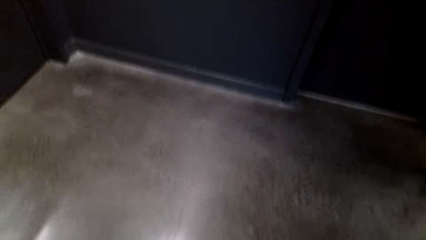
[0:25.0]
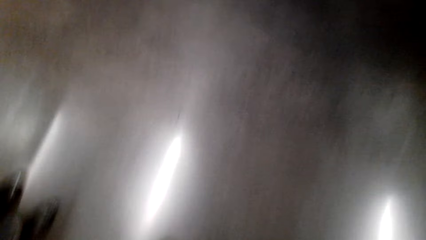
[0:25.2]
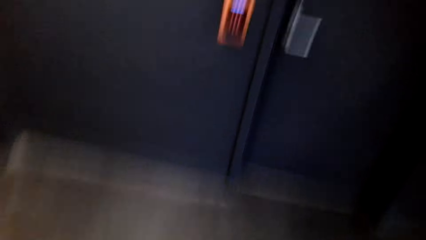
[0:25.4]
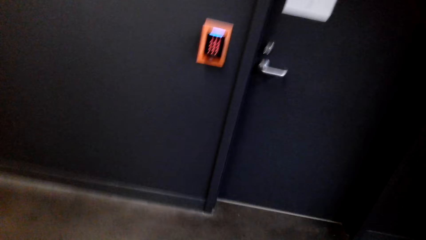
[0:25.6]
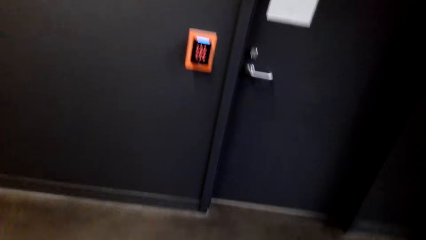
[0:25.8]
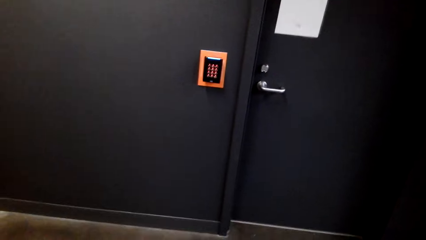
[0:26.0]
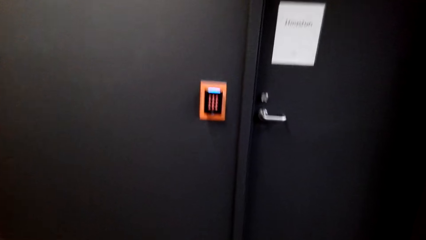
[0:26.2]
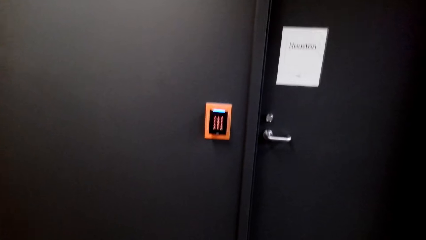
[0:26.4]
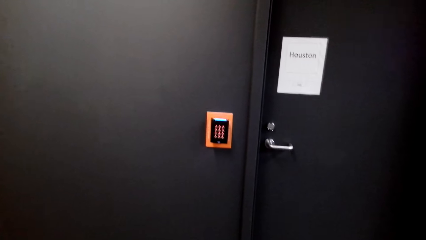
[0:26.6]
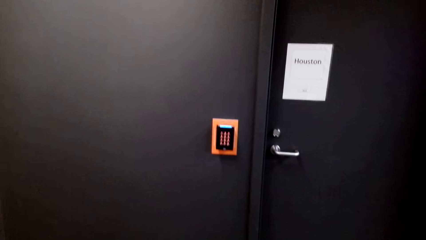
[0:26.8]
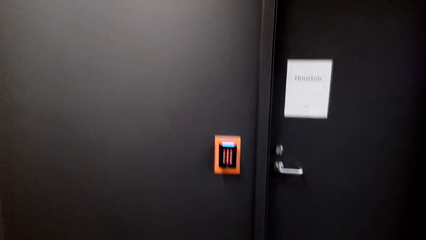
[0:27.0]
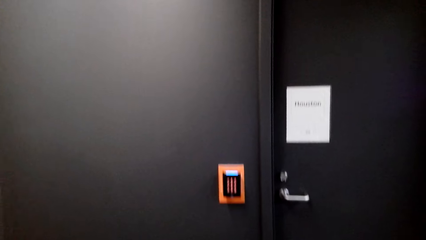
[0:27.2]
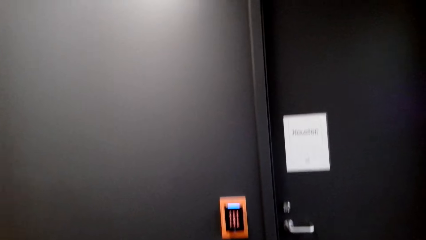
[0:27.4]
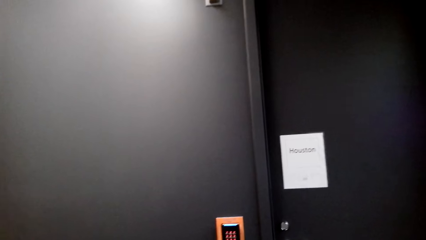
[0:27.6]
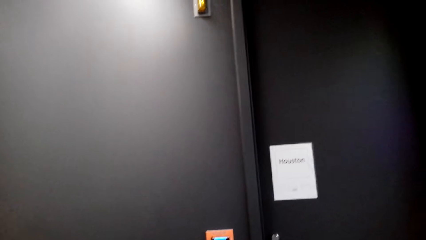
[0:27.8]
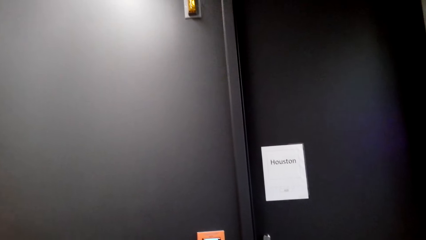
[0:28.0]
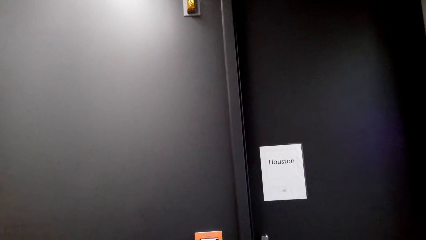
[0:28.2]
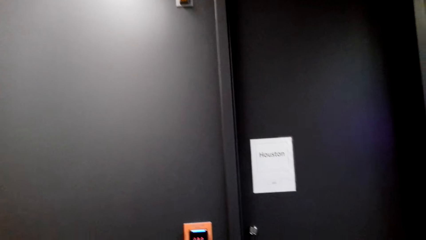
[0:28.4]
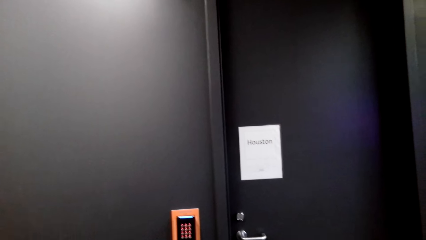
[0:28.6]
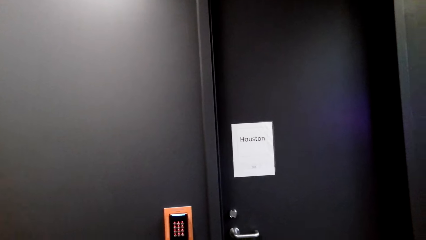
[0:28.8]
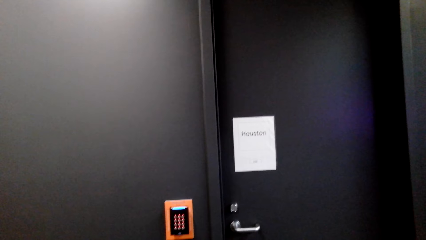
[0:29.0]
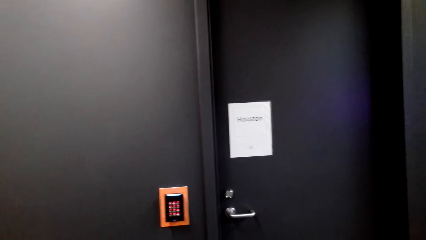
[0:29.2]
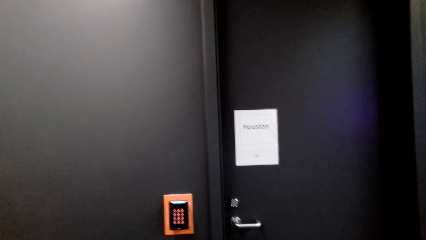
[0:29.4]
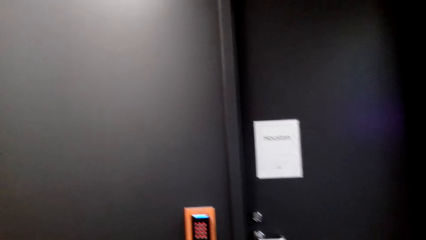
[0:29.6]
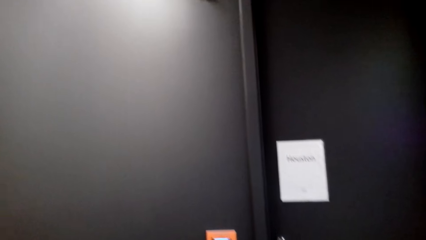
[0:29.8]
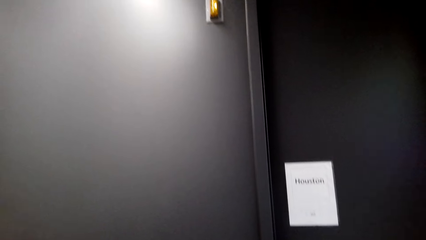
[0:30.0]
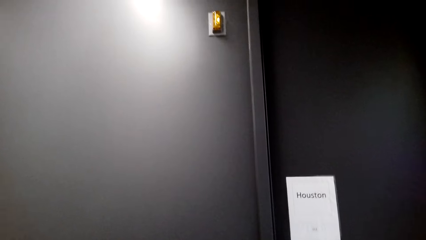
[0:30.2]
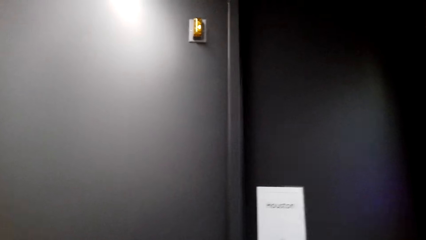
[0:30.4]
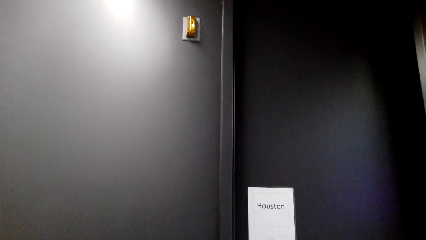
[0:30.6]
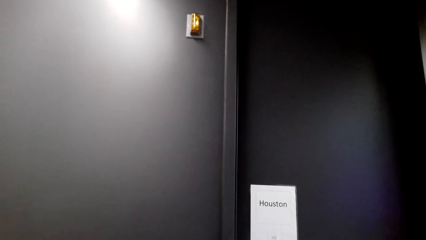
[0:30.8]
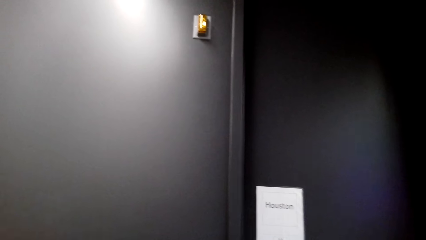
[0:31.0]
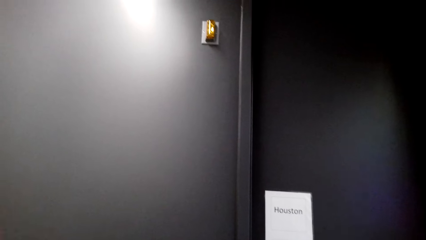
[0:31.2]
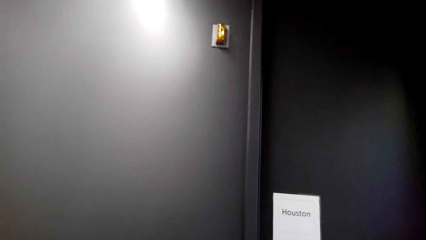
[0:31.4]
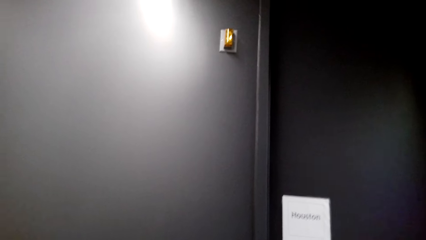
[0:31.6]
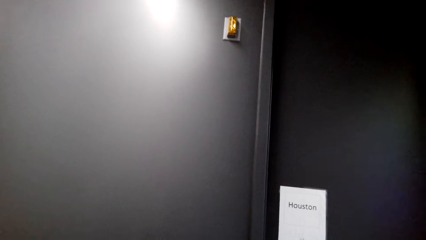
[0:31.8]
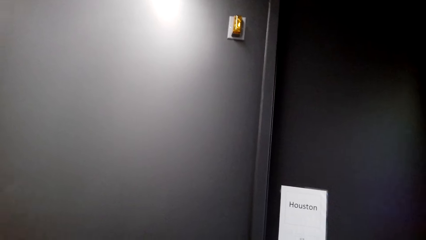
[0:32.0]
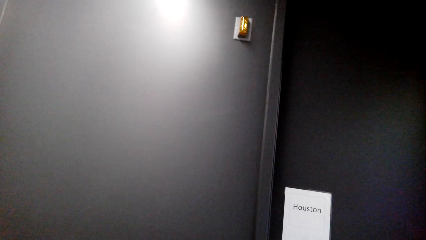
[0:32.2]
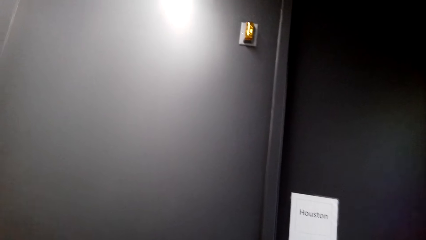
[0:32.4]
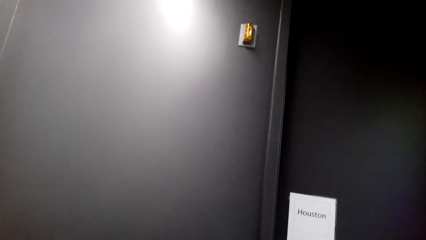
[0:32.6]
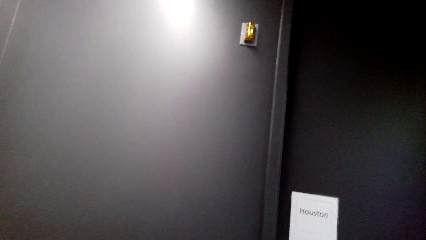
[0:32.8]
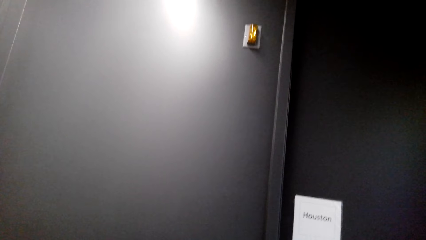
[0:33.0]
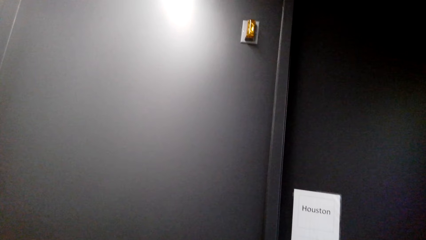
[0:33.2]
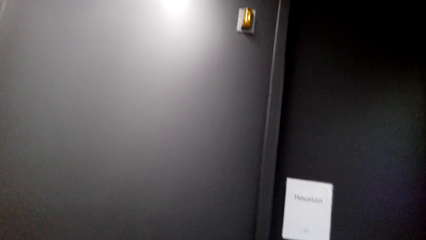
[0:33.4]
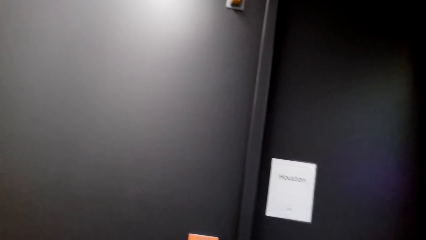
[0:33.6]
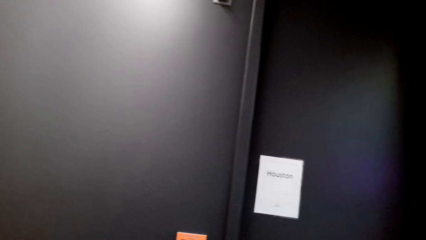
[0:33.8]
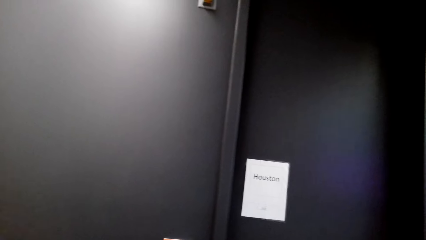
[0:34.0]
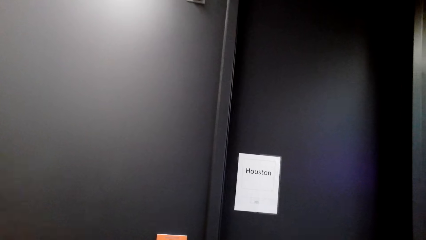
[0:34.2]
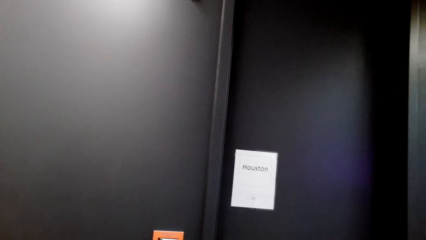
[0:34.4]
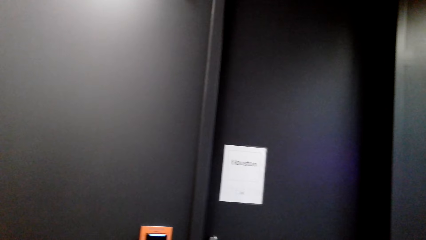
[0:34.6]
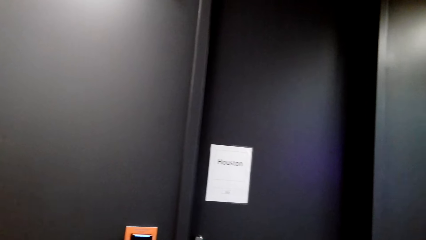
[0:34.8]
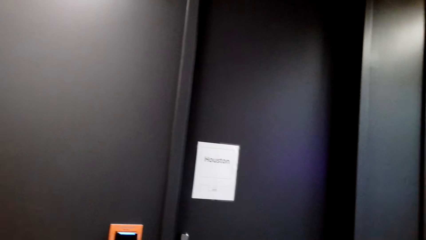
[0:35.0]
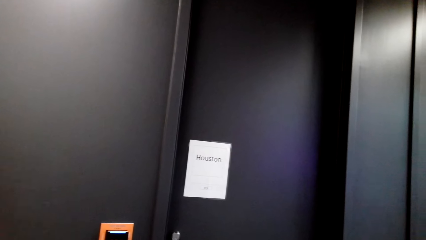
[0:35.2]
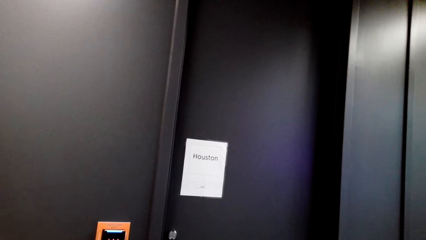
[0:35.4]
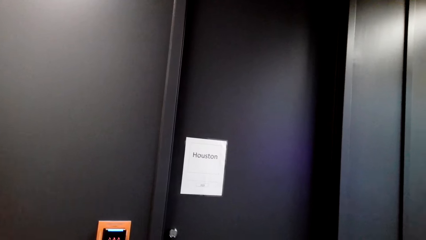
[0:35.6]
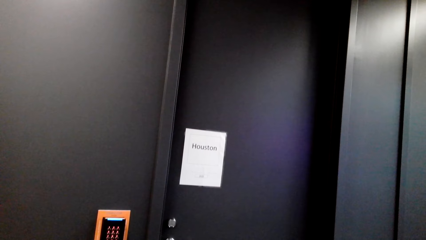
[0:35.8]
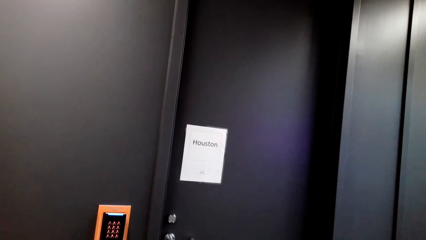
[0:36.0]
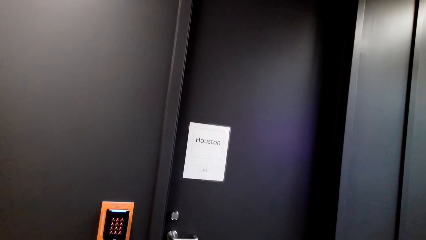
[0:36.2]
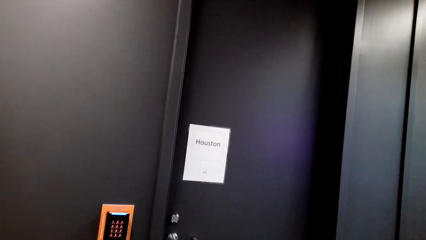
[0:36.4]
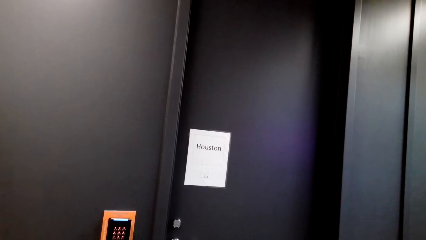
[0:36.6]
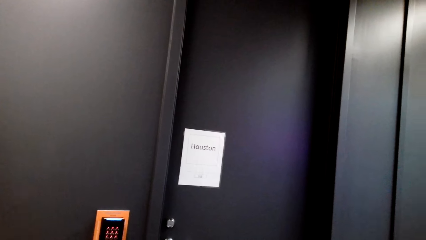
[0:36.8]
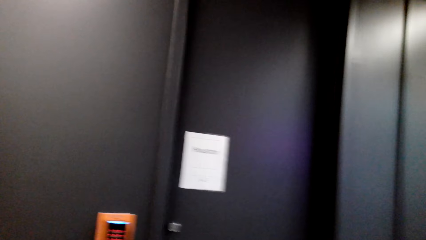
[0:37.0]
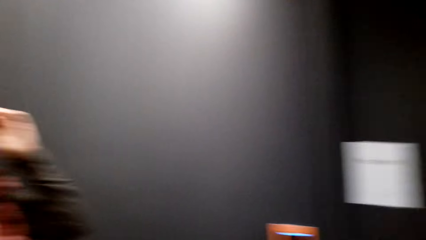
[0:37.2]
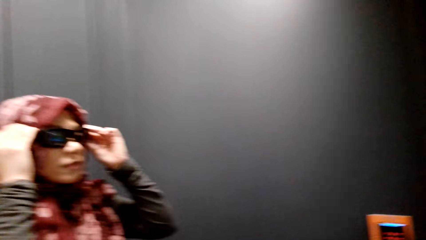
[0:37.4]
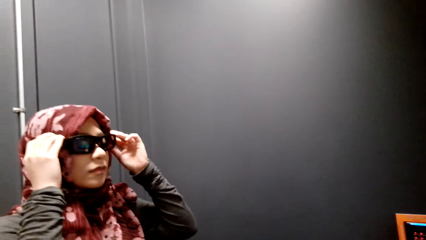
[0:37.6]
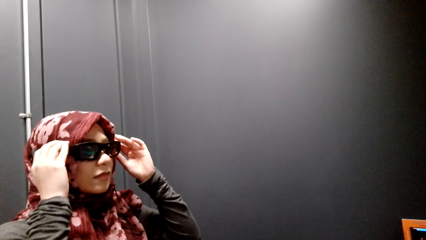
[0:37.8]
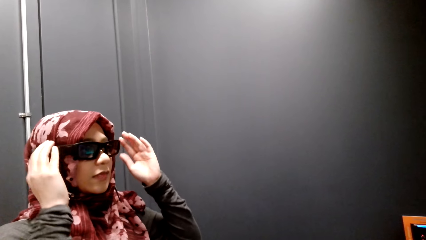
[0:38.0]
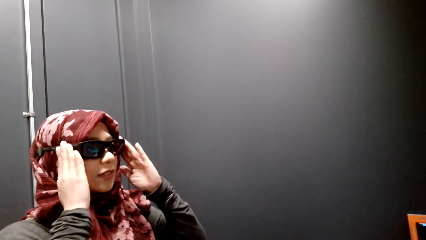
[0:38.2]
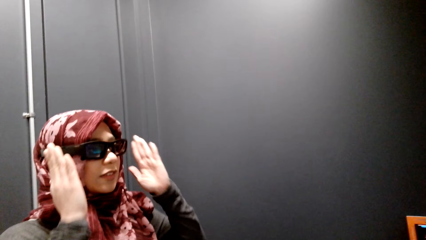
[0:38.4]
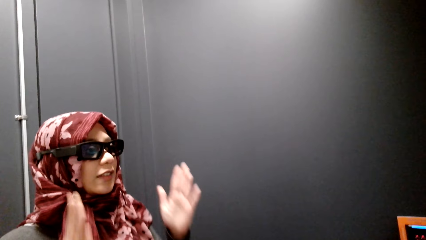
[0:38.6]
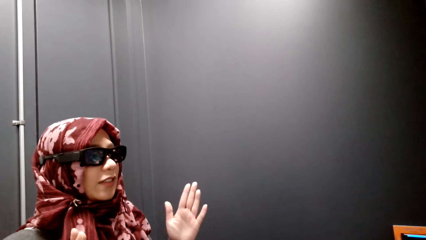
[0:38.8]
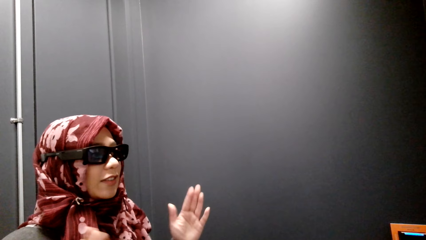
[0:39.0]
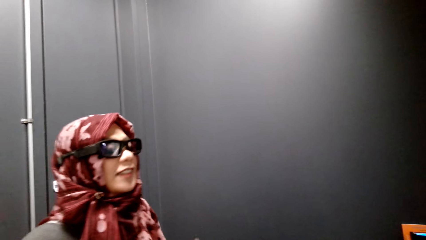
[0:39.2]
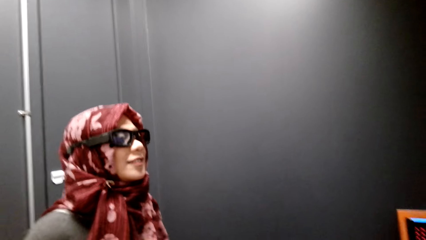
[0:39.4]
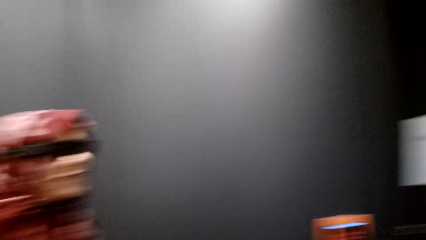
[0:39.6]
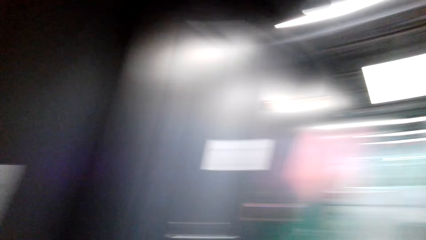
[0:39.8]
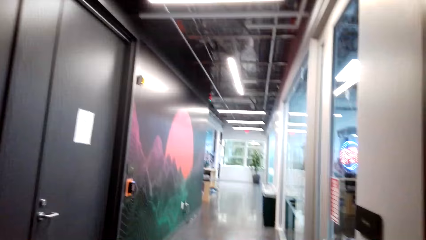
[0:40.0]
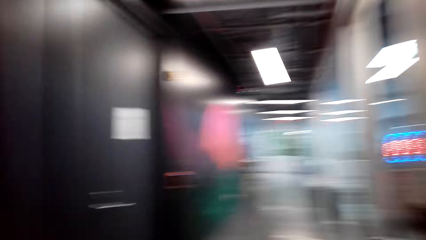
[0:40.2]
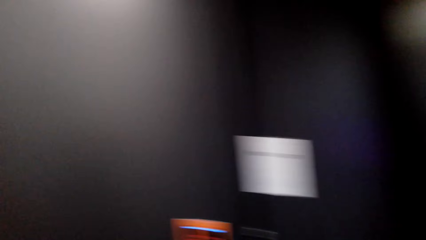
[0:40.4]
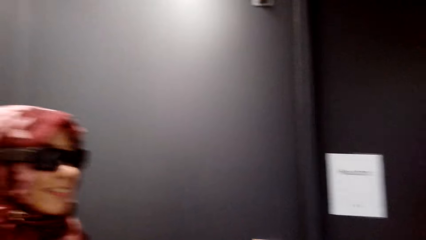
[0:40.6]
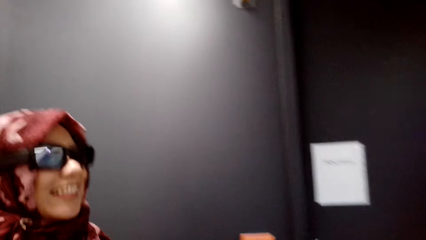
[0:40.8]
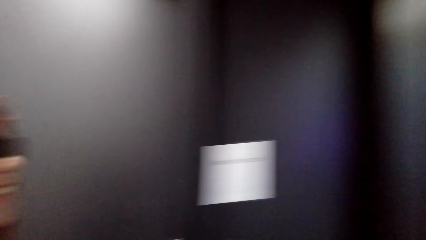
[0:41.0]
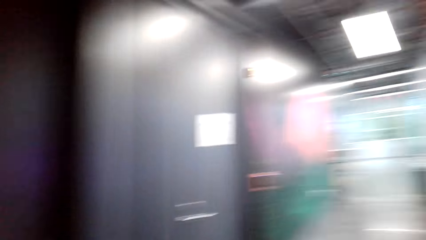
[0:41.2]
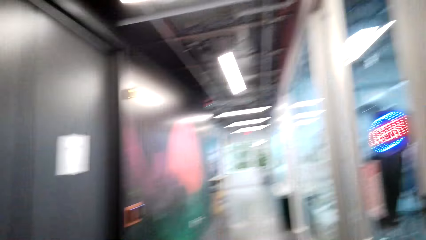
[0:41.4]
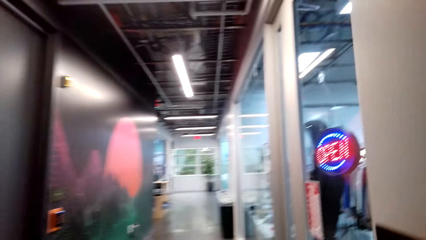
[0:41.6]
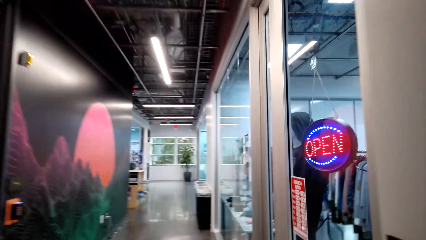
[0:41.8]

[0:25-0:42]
The camera wearer walks towards the door. They look at a woman. The woman converses with the camera wearer.
